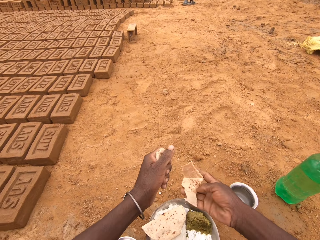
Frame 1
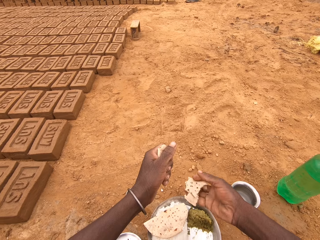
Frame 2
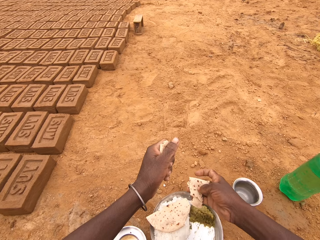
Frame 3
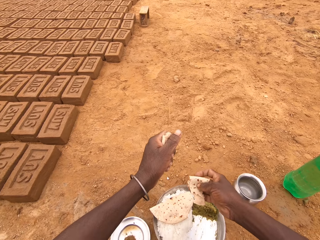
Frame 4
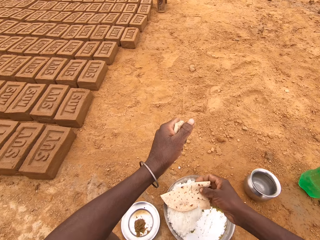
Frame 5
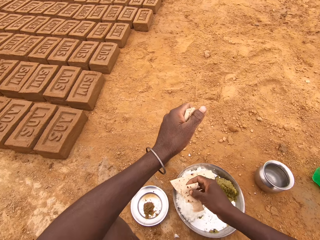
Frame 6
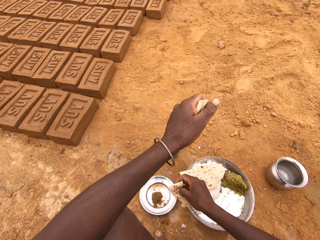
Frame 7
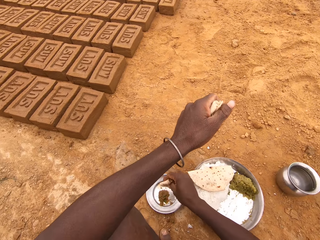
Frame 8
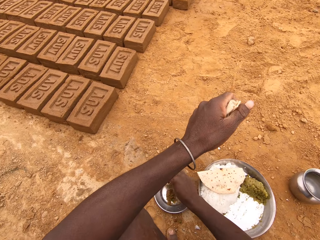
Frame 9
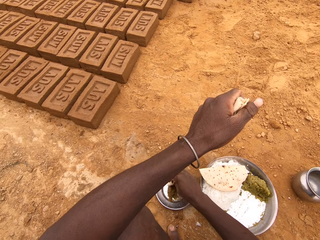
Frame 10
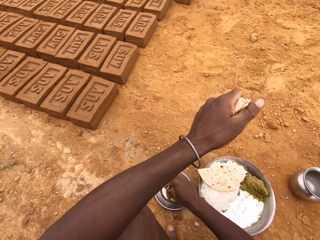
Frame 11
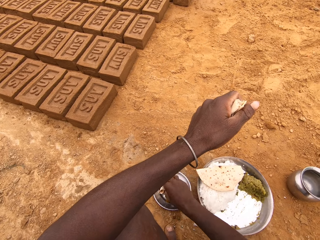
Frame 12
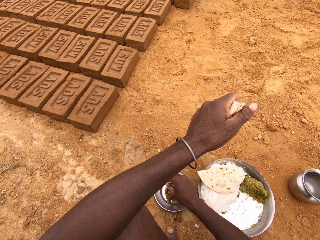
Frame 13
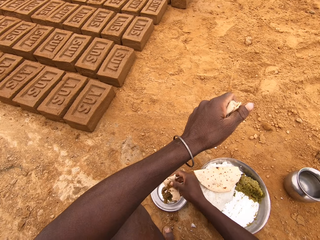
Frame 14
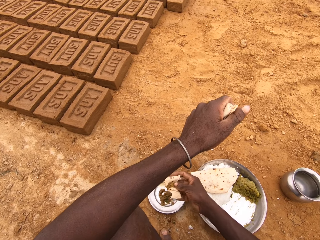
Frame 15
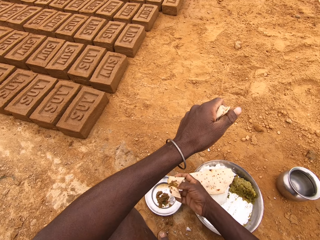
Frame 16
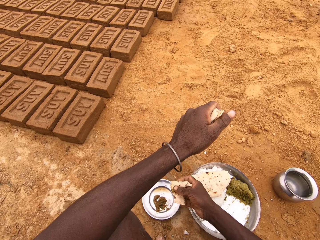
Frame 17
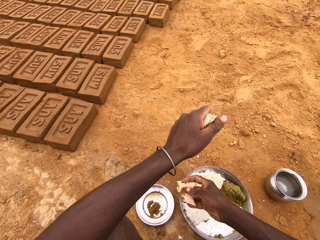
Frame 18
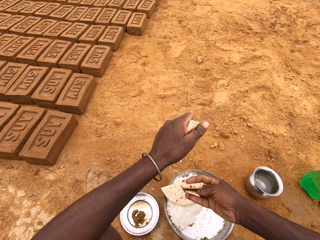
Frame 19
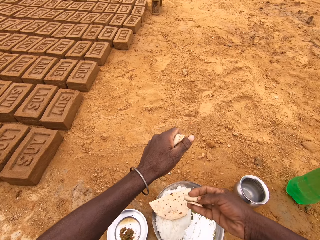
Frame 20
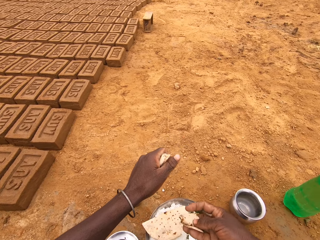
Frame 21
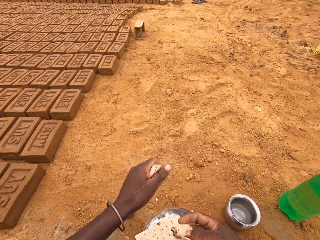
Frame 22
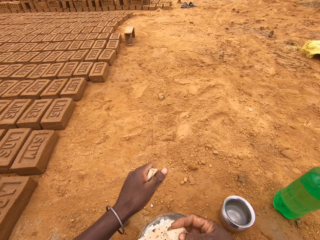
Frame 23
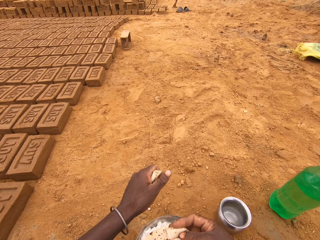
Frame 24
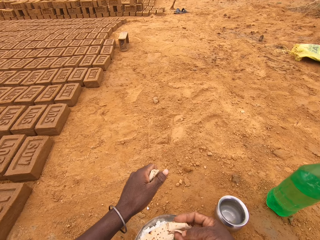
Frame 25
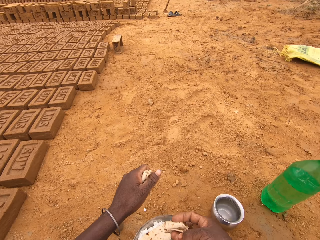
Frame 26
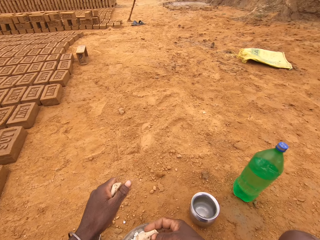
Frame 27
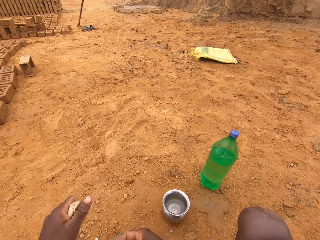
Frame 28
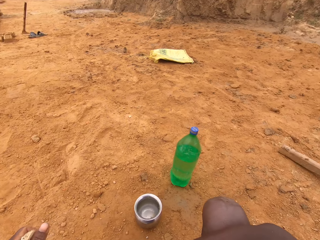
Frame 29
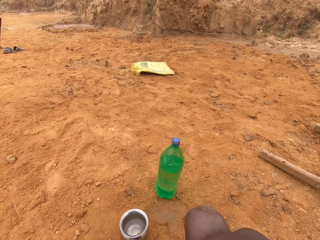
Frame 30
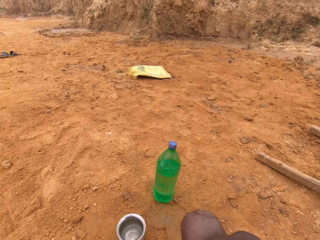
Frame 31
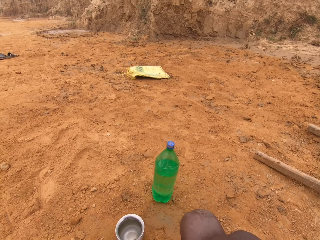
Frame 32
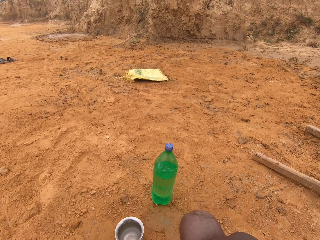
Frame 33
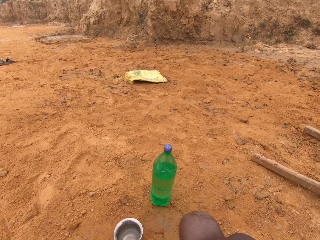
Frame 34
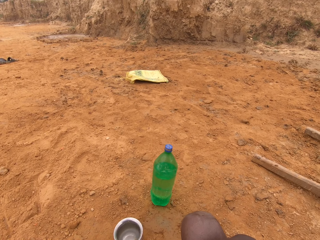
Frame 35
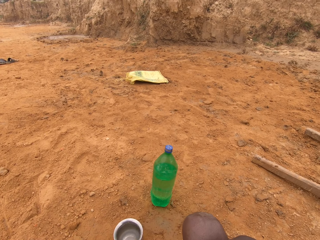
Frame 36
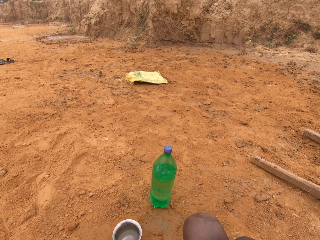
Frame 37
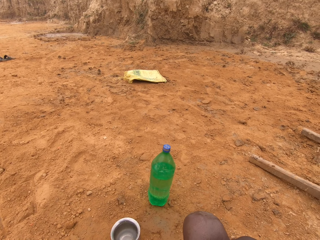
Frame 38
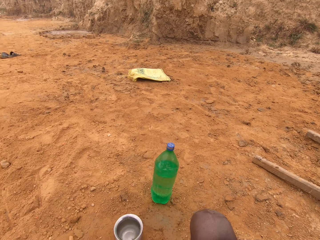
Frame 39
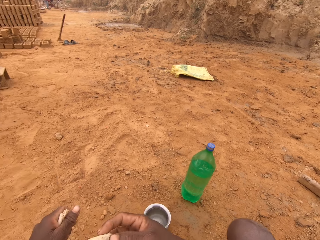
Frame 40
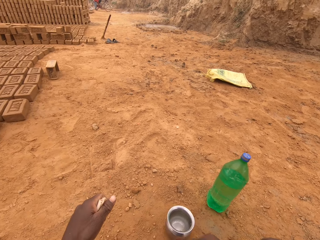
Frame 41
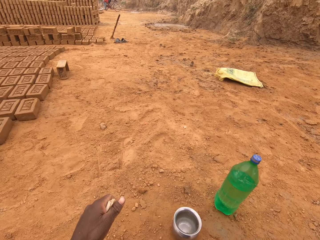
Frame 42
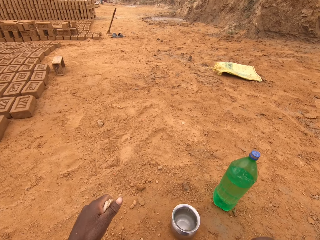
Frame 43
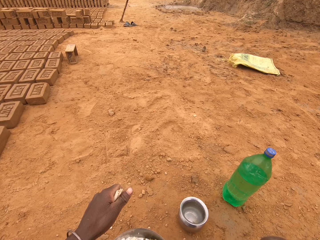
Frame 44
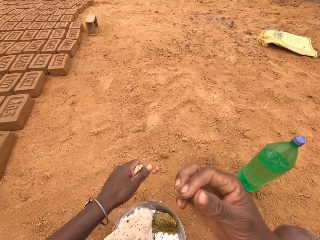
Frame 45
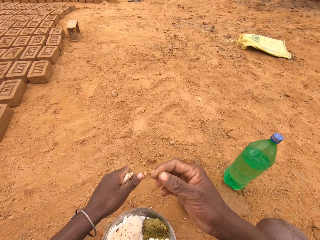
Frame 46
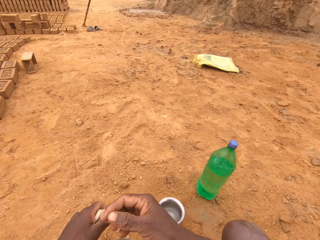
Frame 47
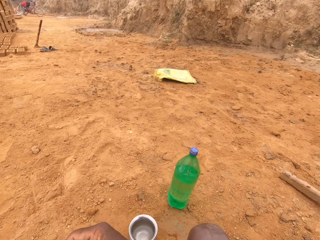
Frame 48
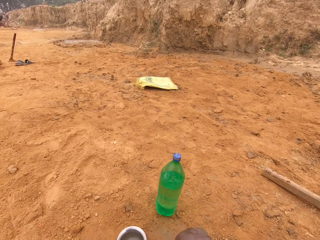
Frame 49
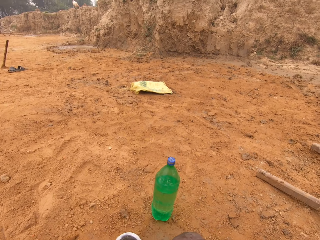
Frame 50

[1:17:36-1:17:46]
The camera wearer puts the flatbread in the vegetable.

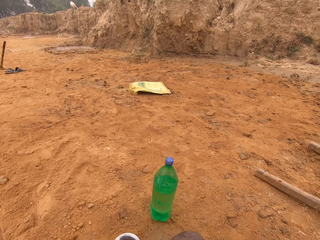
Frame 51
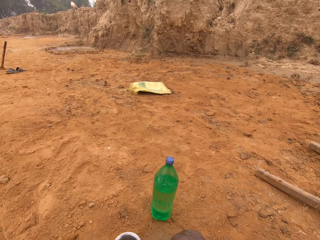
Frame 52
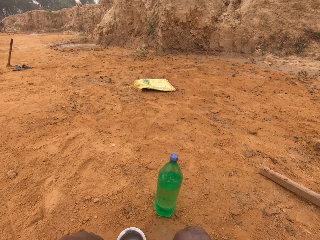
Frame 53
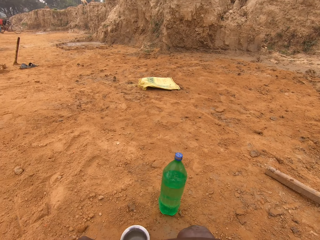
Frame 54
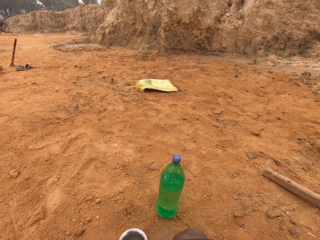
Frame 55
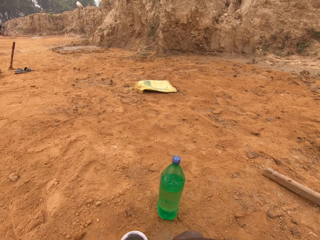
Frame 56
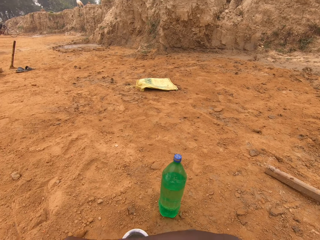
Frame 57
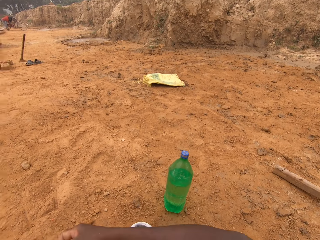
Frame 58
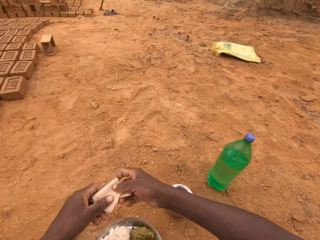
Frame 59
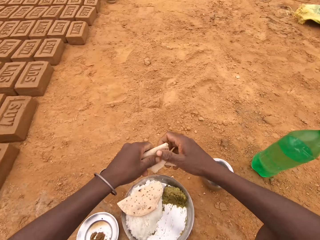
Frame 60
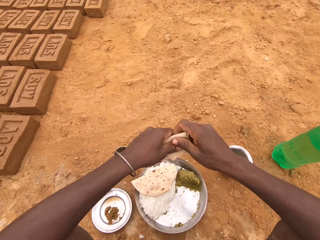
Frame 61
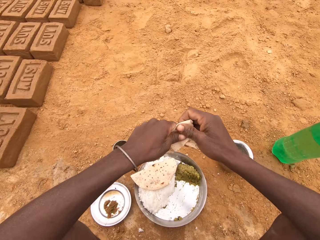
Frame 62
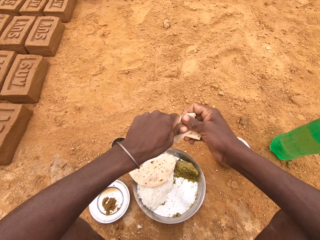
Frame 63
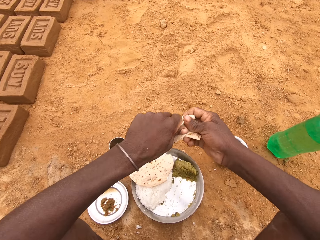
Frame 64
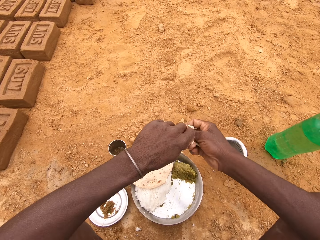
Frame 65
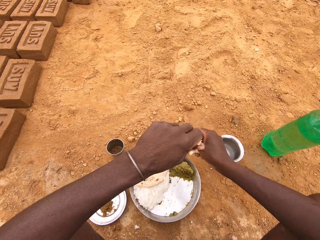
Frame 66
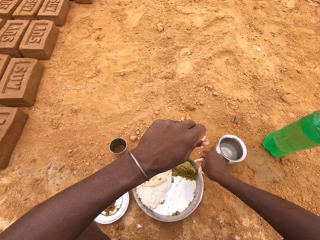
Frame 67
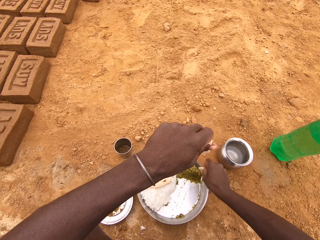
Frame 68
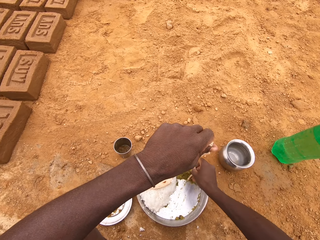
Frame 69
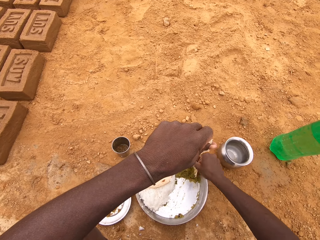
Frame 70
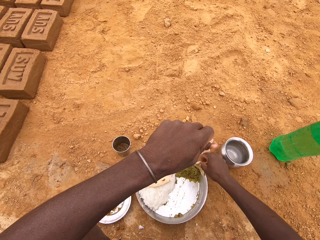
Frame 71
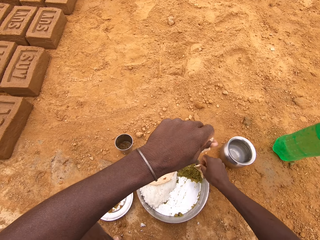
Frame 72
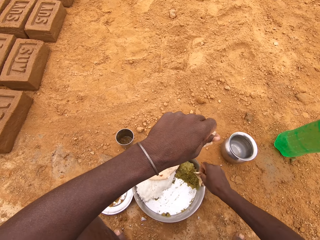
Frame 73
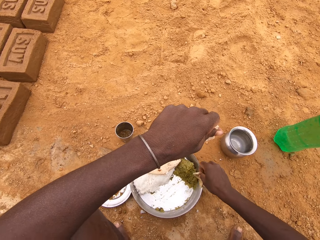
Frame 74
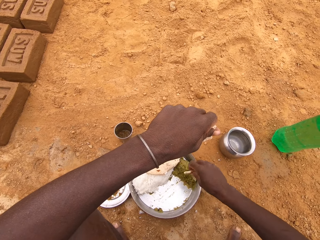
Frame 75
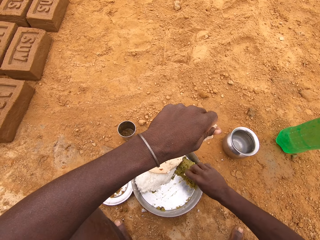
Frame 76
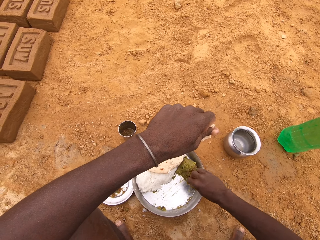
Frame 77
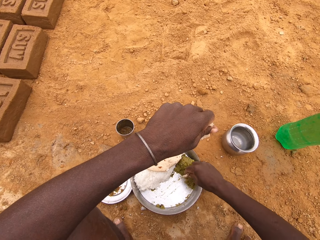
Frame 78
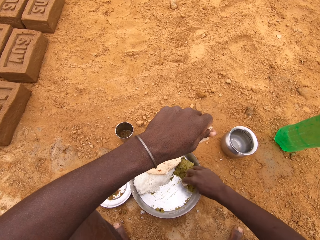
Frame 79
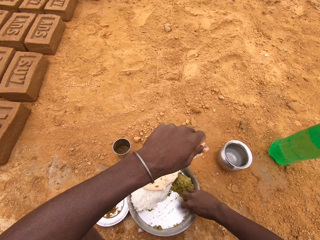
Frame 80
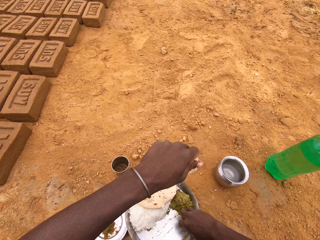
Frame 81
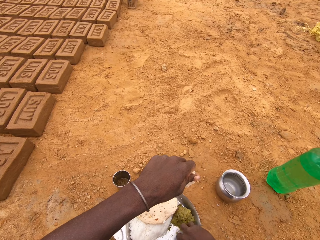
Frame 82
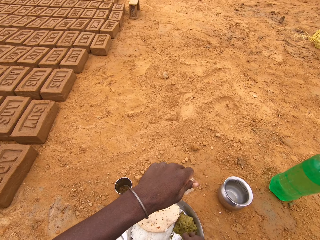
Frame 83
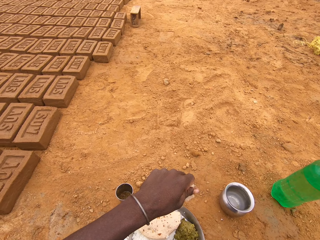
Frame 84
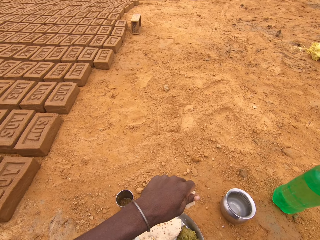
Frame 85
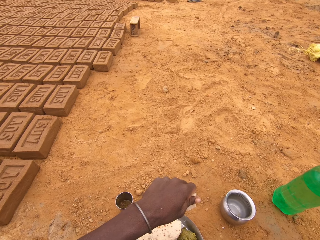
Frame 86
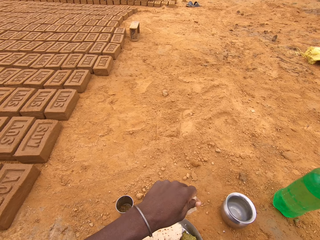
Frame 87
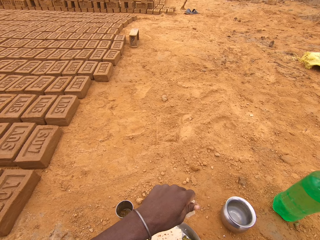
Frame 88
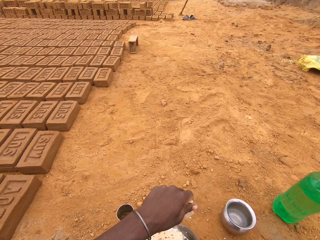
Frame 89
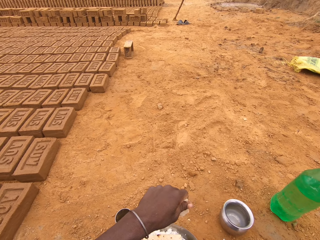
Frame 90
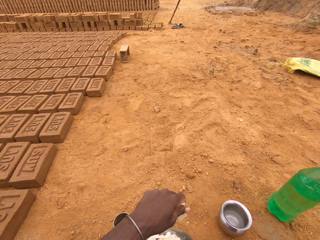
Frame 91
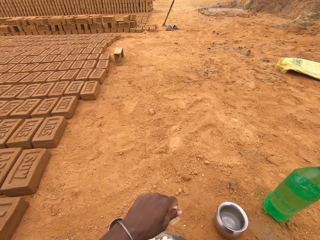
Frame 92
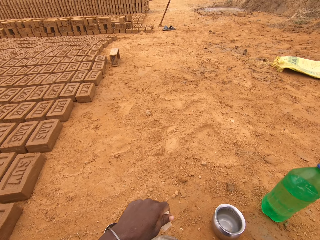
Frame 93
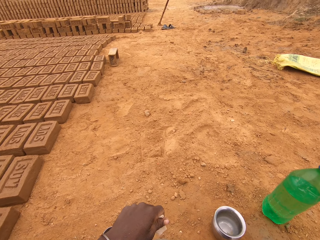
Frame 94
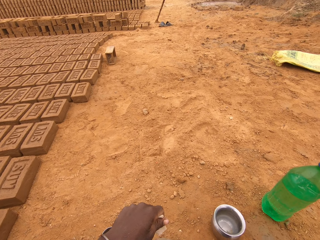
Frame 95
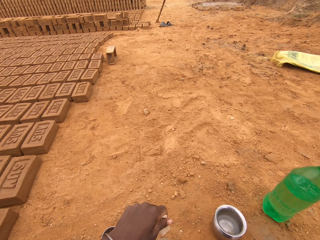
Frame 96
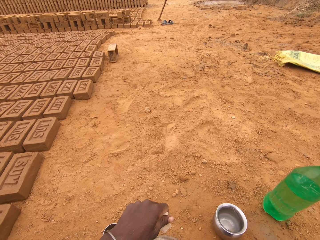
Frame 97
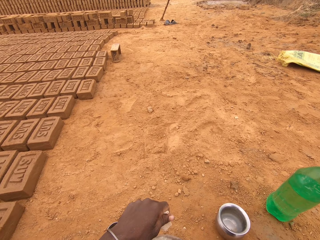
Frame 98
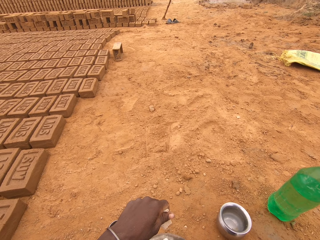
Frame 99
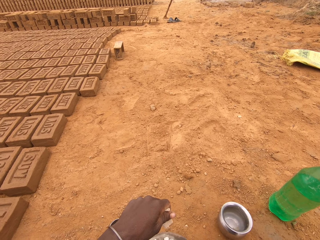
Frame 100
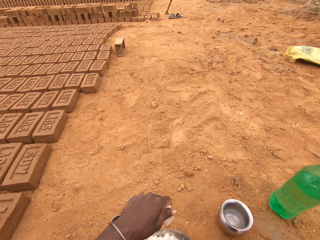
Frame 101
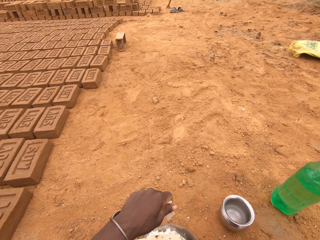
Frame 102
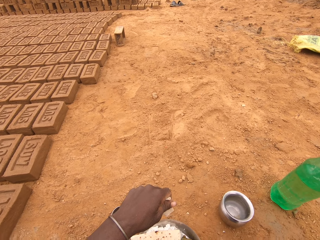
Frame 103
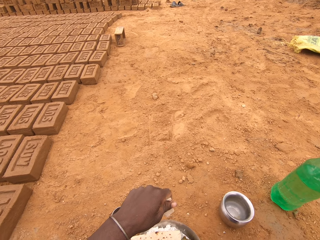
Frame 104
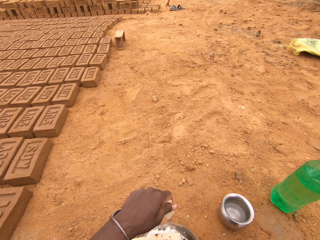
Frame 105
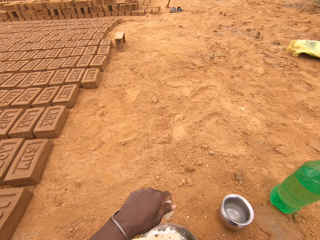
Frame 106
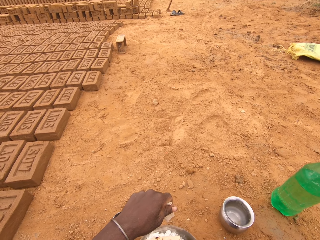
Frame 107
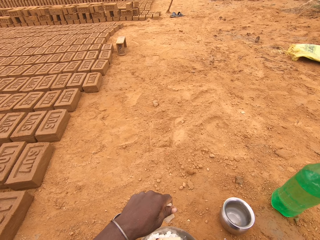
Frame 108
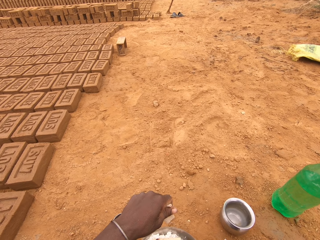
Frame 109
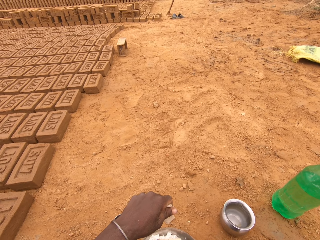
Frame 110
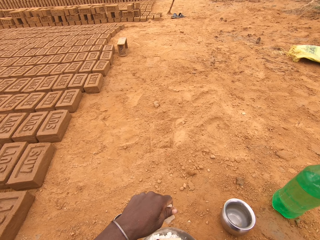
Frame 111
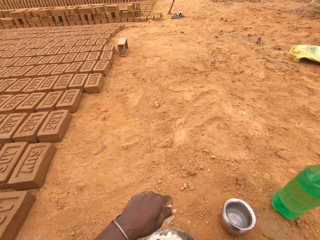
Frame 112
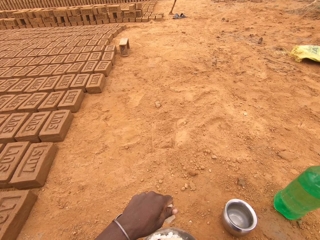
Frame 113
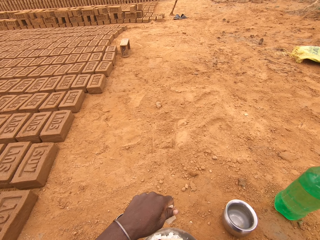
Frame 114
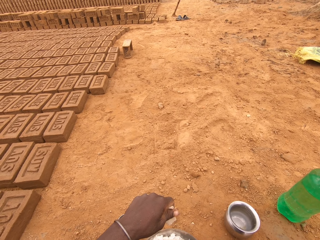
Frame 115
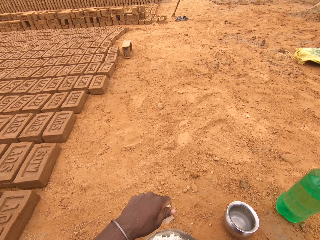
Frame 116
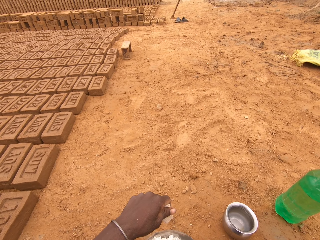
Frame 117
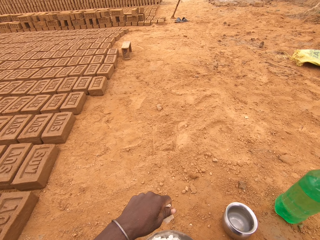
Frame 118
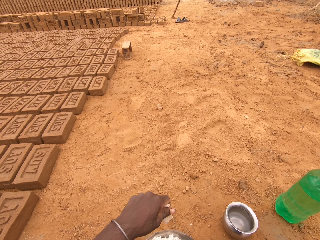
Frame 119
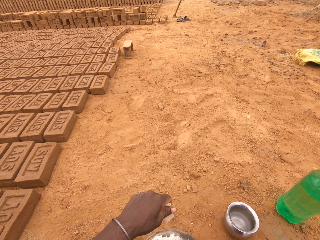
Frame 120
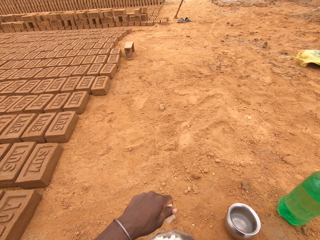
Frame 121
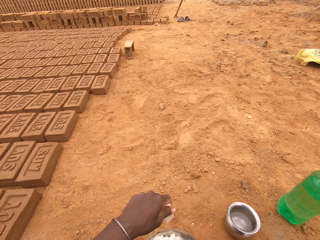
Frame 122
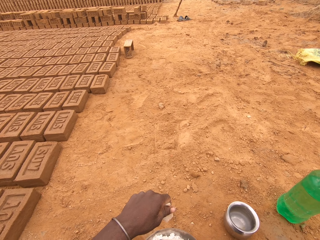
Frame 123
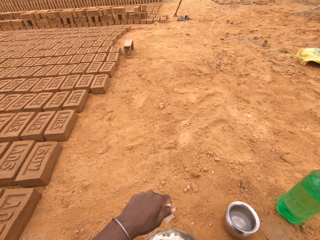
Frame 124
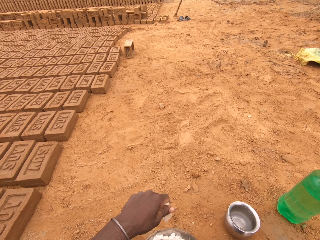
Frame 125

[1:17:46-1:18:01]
The camera wearer tears the flatbread. They put the flatbread in the vegetable.
